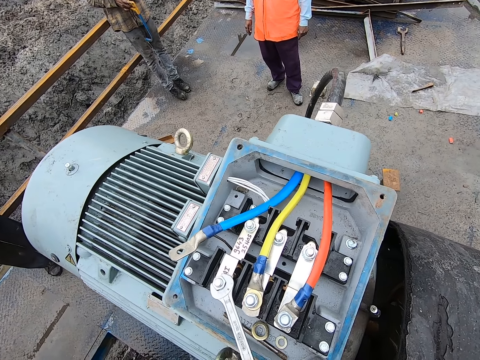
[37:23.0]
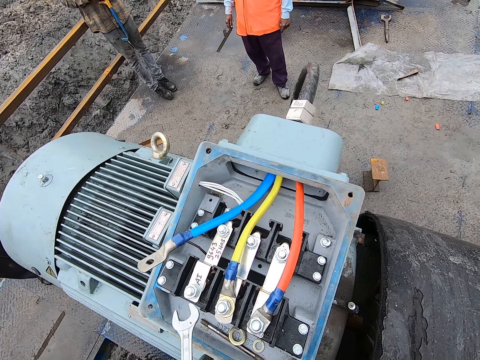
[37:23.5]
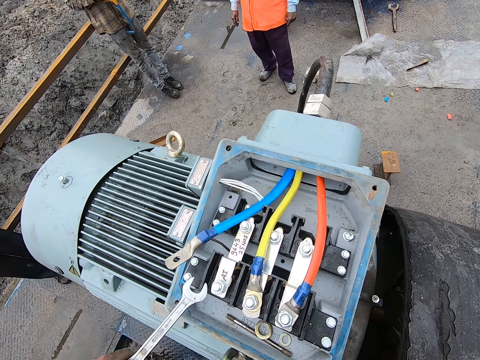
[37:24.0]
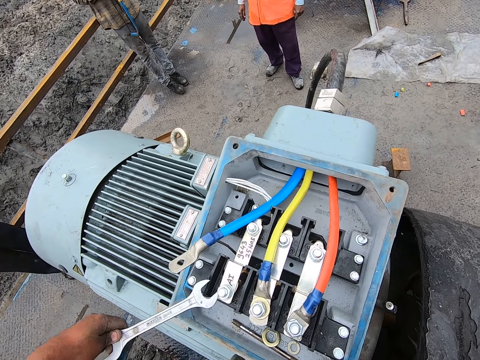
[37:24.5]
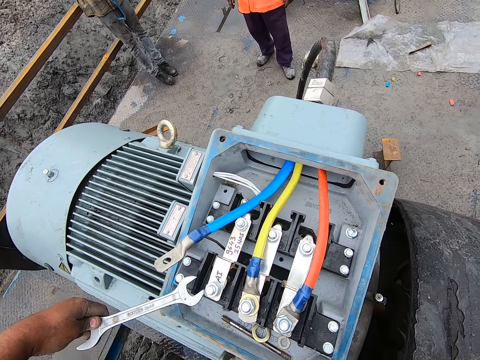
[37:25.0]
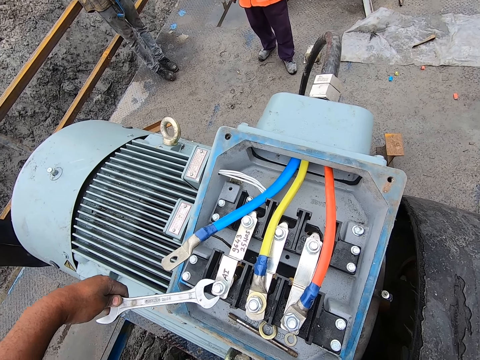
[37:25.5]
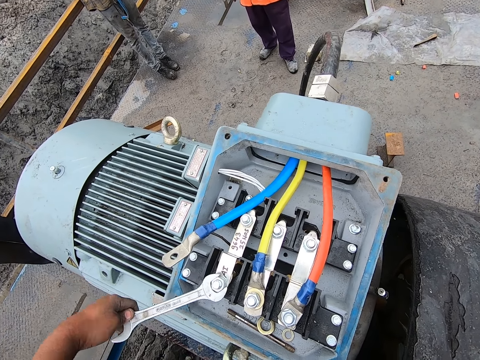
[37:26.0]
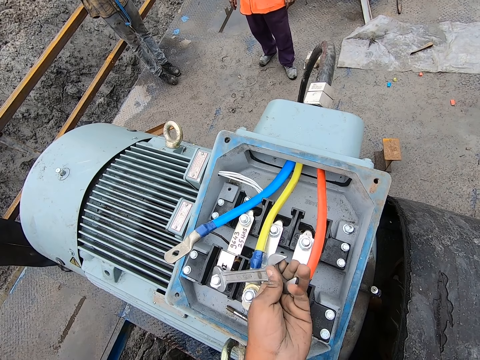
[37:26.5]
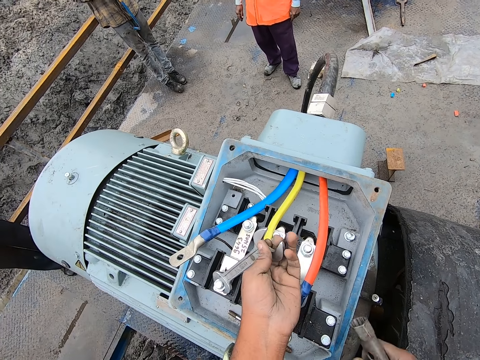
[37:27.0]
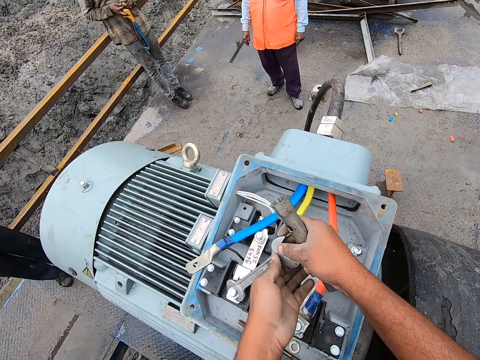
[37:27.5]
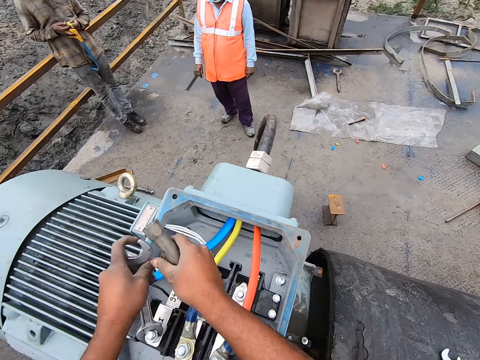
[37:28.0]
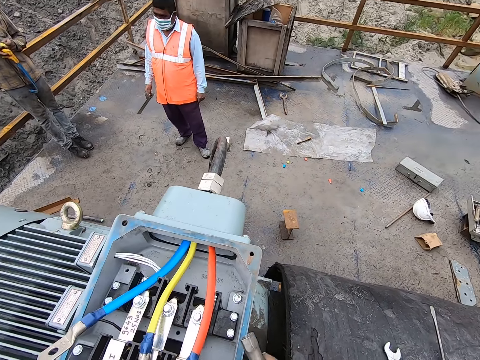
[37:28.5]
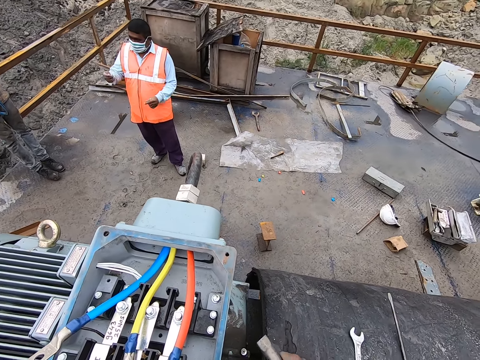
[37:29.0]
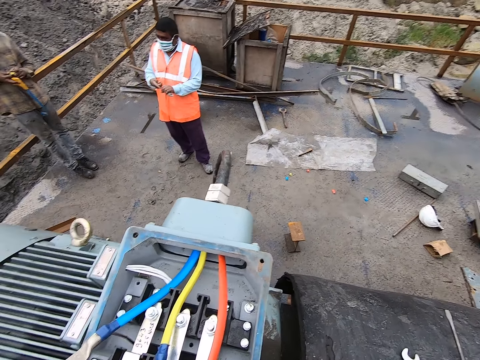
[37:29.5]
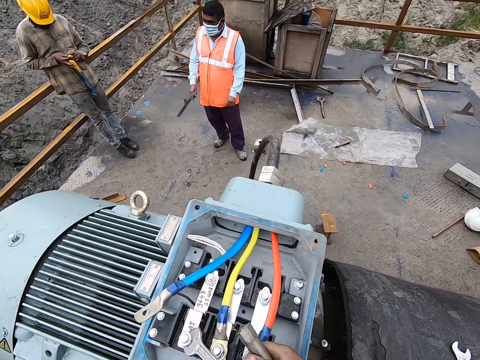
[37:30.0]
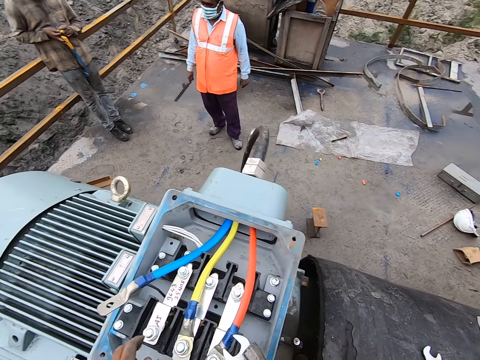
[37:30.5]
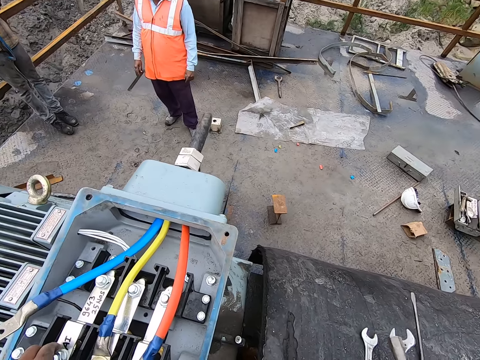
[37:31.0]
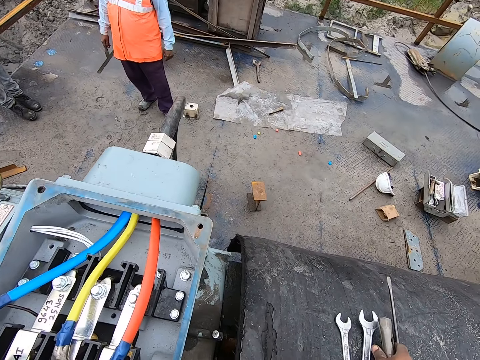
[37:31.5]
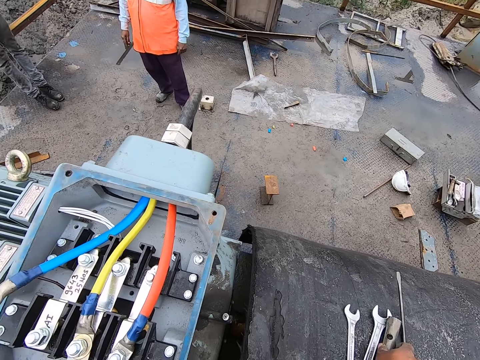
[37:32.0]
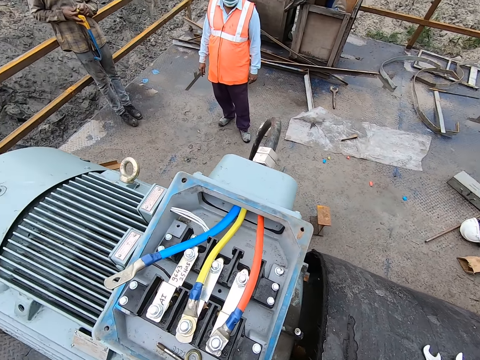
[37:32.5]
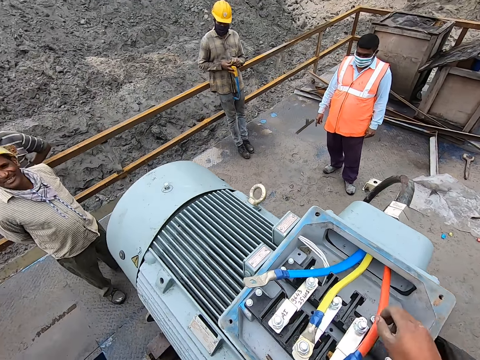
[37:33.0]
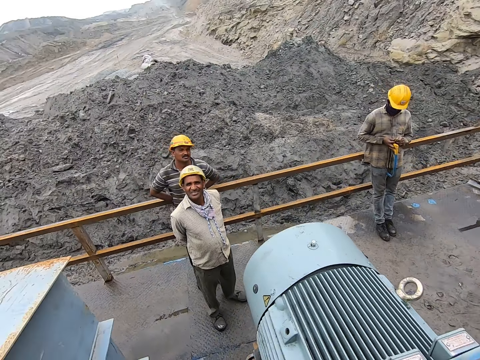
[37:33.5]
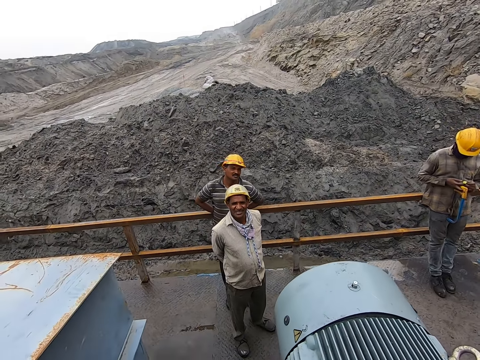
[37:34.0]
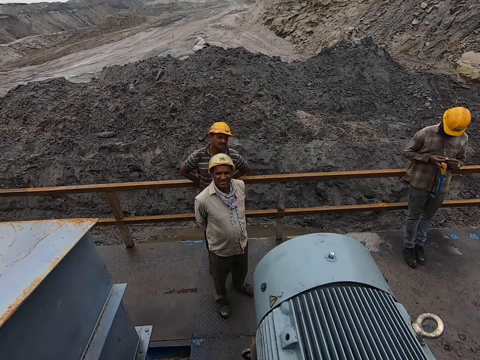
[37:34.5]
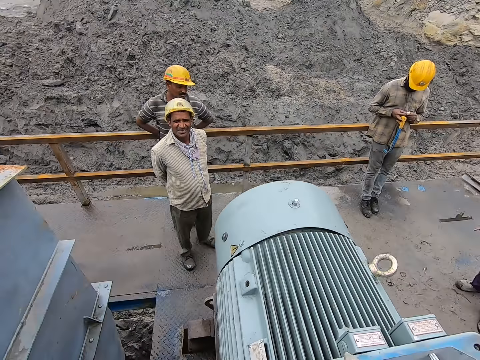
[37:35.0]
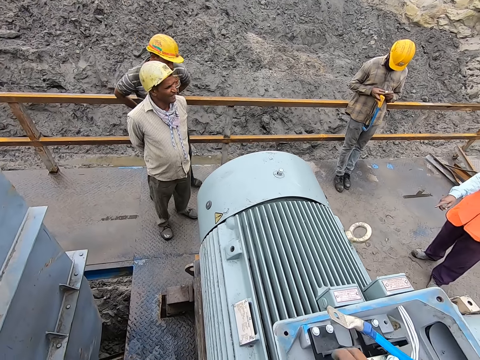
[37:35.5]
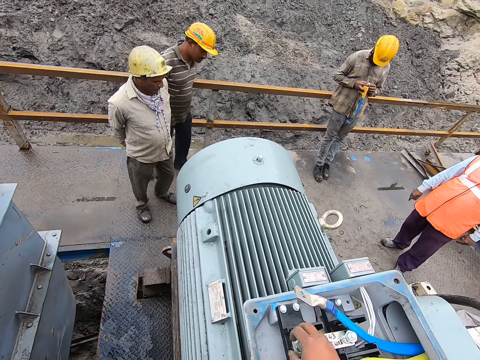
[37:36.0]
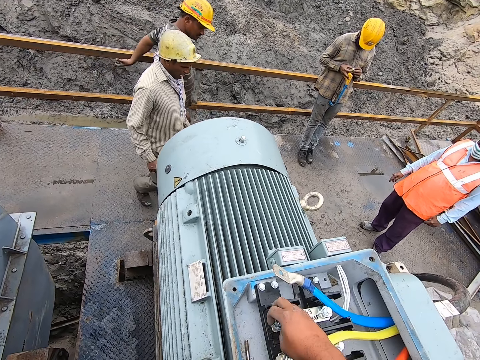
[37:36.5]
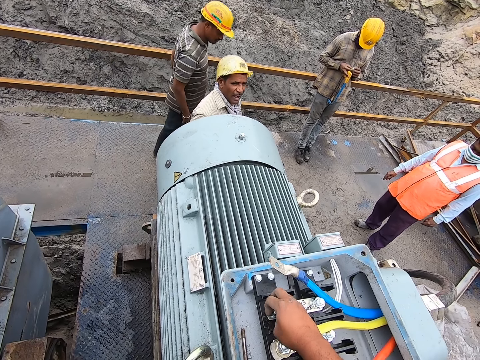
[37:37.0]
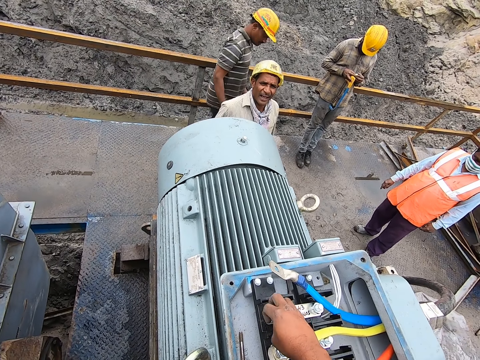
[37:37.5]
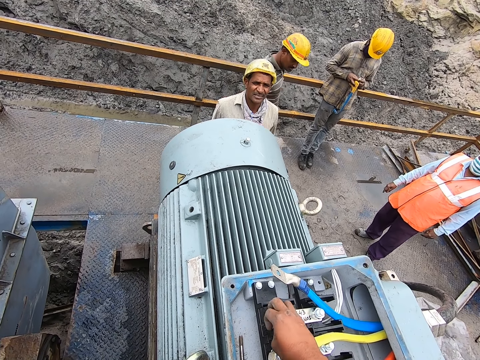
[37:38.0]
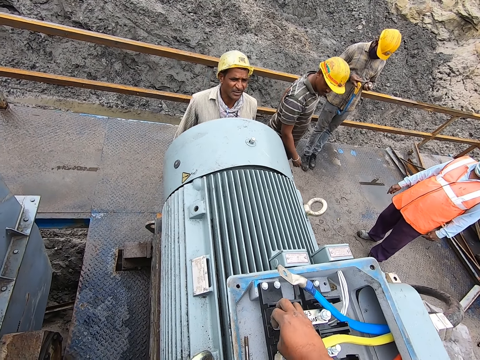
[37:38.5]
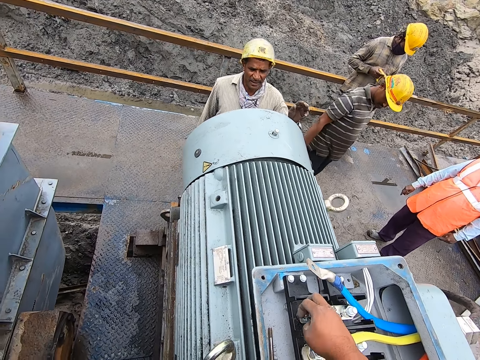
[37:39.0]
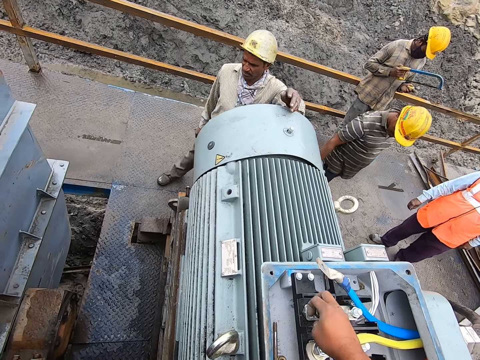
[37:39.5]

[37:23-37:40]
The camera wearer supports the spanner with both hands. He passes the spanner to his left hand. He puts the spanner and the swing wrench together. He puts the spanner on the ground. He puts the swing wrench on the ground. He looks around. He talks to a man. He looks around again. He loosens the nut with his hand.

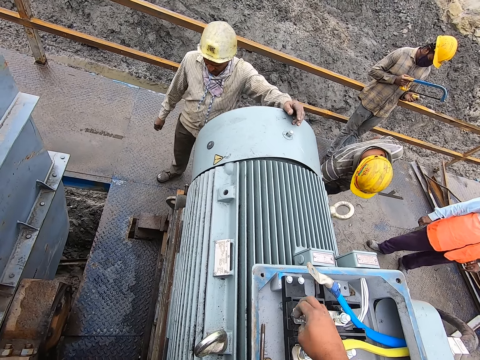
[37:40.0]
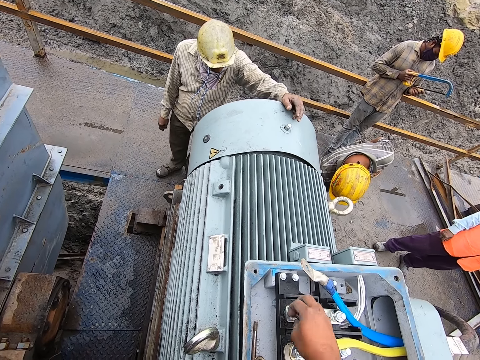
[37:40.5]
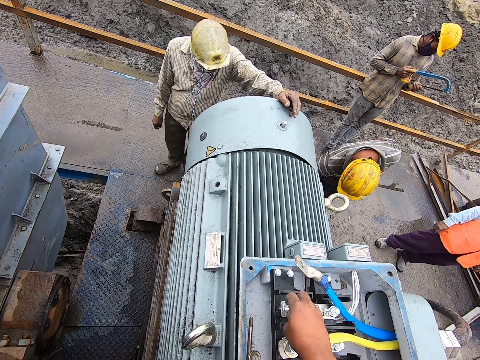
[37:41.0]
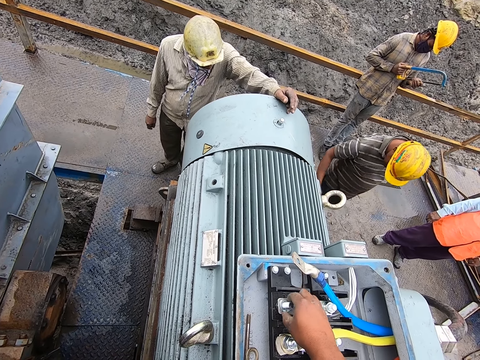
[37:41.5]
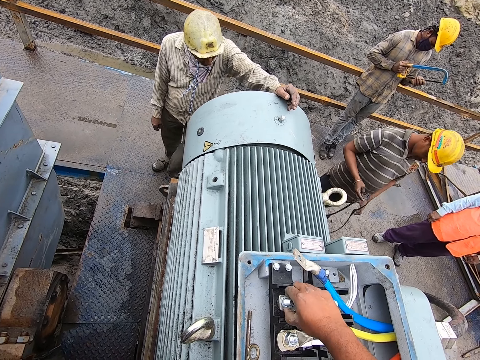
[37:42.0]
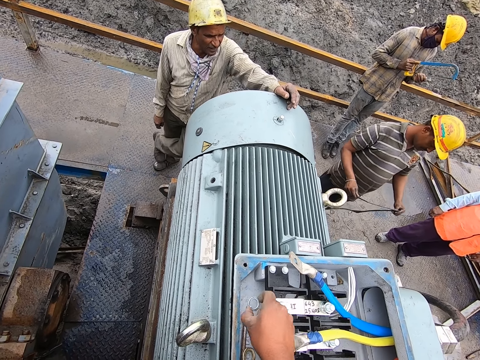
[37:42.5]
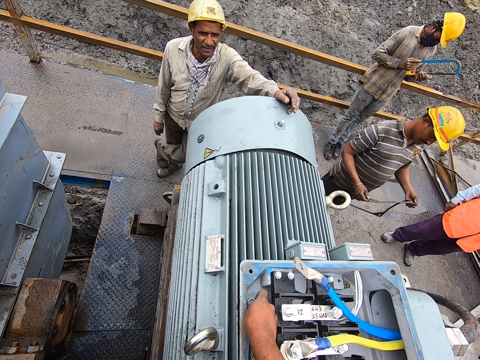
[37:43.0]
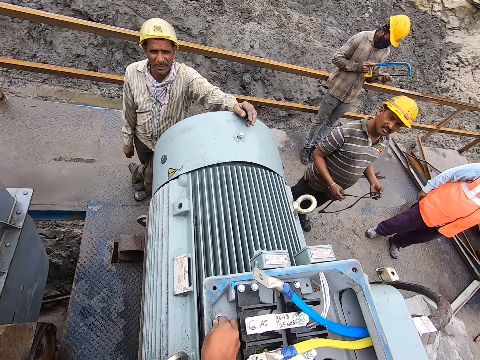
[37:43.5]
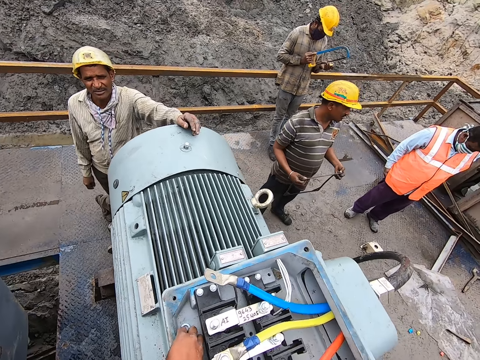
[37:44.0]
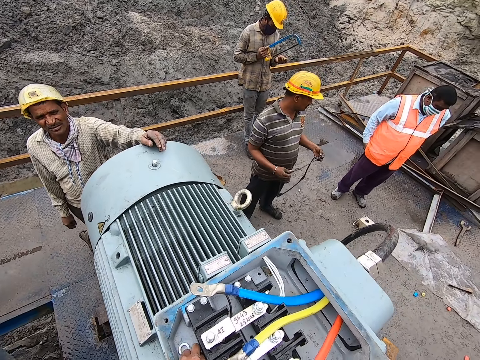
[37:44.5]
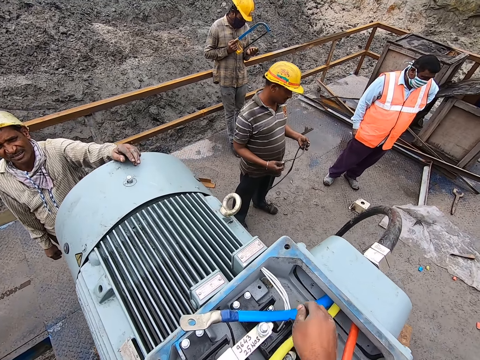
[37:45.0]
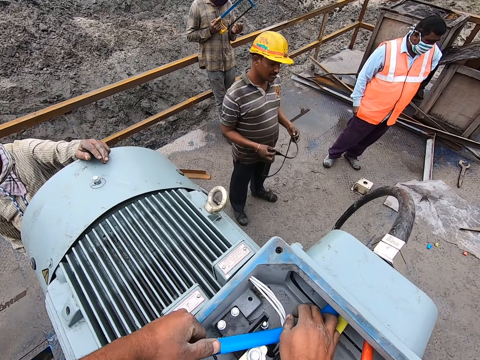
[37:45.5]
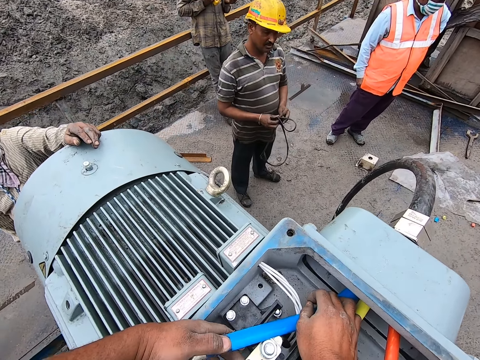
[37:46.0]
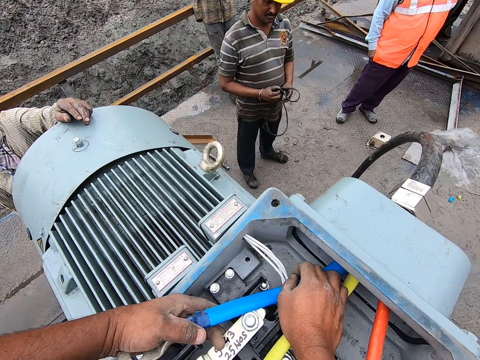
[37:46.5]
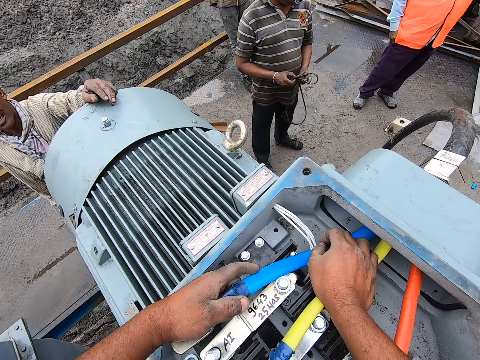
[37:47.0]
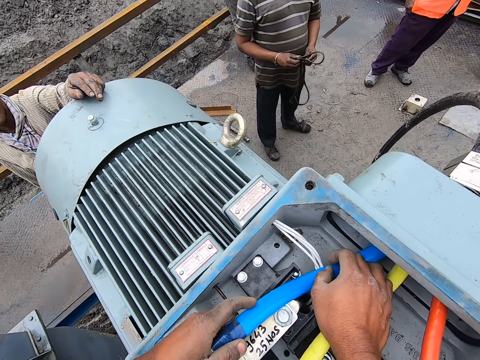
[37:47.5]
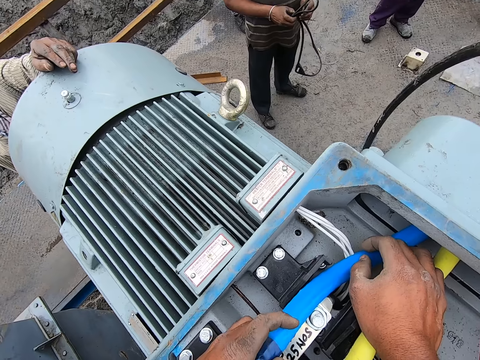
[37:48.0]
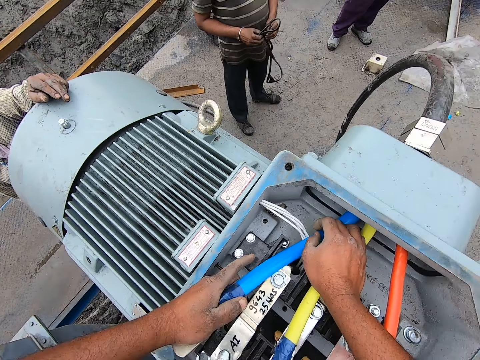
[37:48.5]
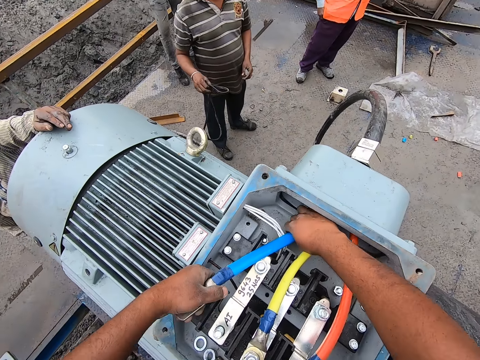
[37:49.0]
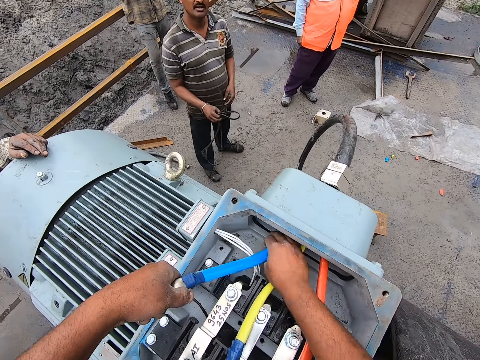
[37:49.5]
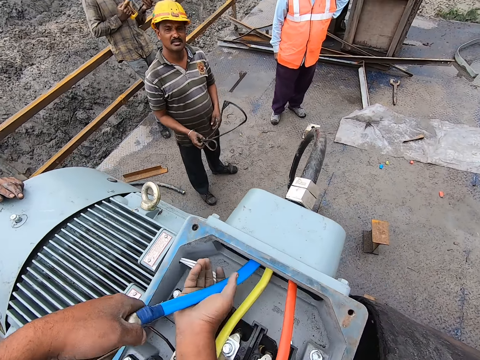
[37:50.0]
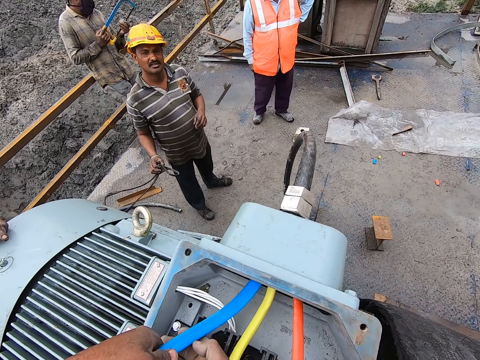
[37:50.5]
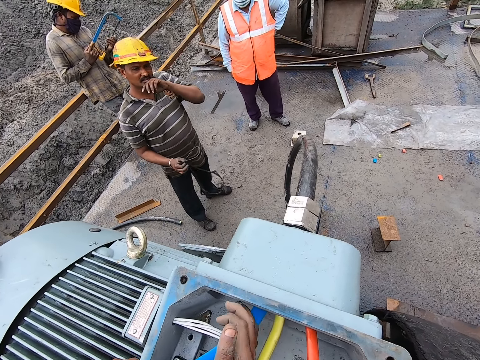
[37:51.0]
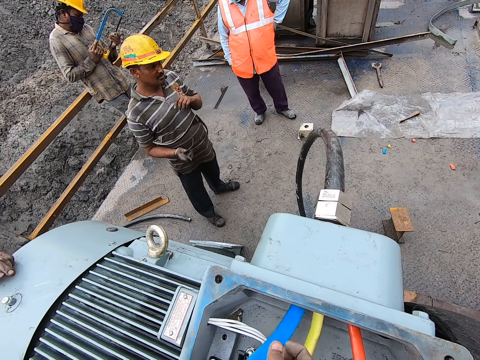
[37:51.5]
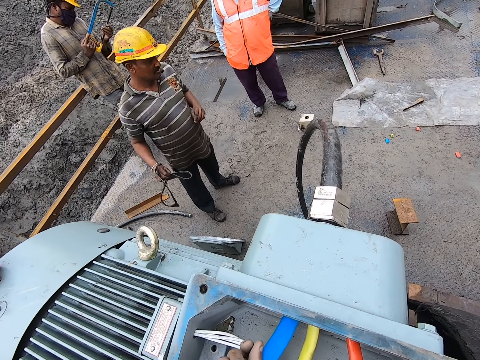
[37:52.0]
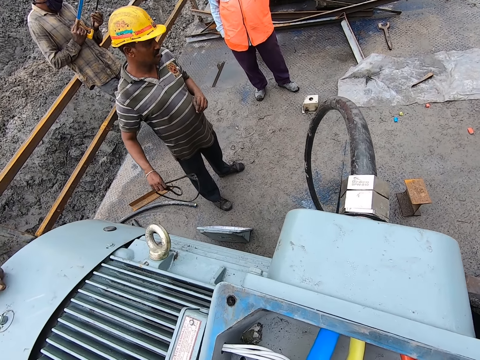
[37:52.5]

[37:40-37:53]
The camera wearer removes a ring nut. He puts the ring nut on the machine. He removes a pipe with his hands. He fixes the pipe. He pulls the pipe with his hands. He fixes the pipe again. A man talks to the camera wearer.
